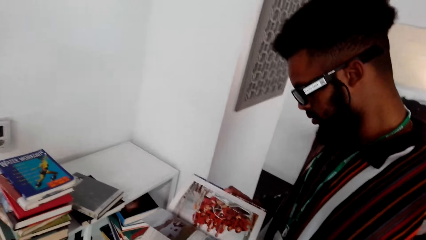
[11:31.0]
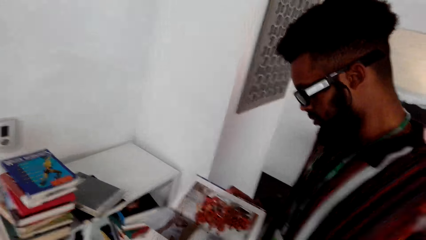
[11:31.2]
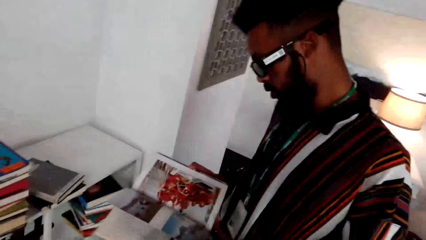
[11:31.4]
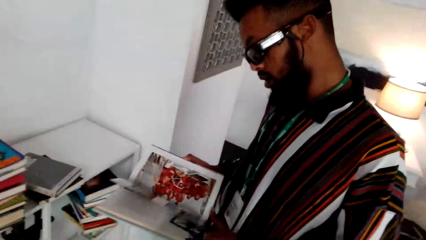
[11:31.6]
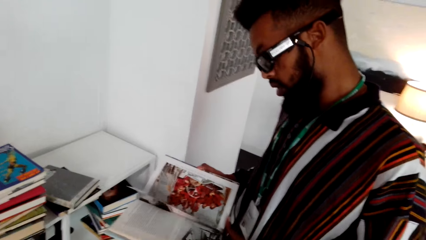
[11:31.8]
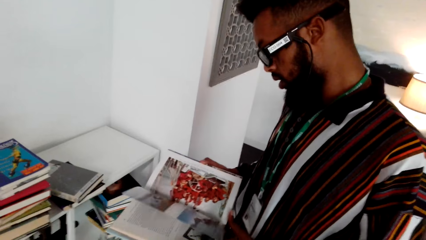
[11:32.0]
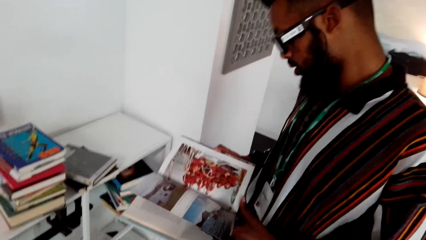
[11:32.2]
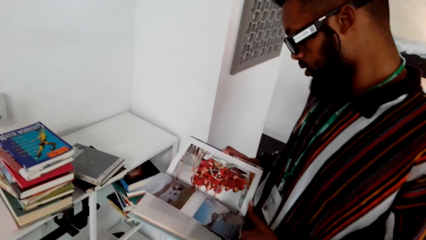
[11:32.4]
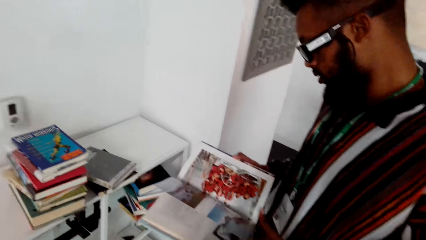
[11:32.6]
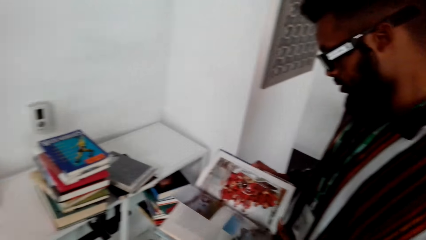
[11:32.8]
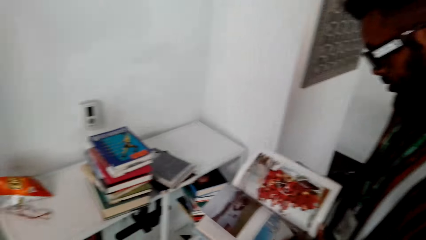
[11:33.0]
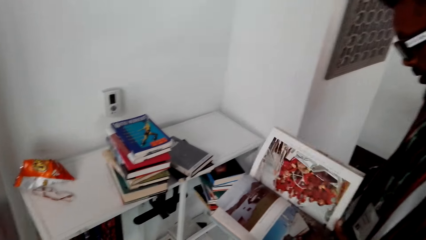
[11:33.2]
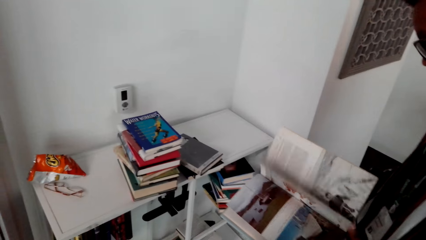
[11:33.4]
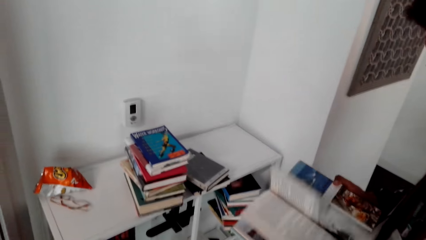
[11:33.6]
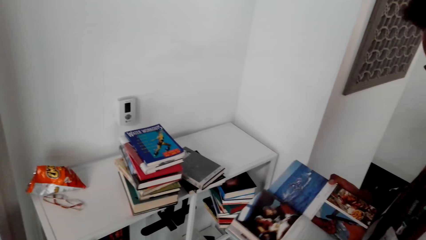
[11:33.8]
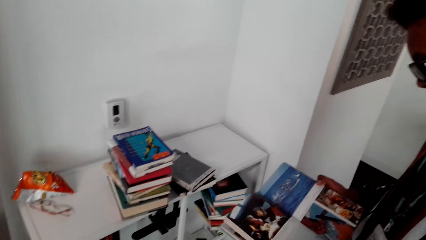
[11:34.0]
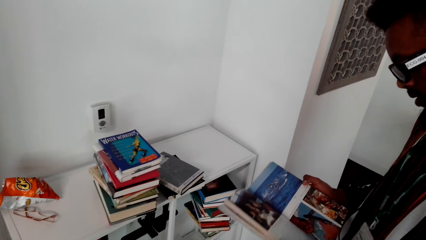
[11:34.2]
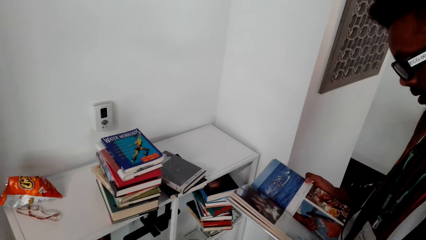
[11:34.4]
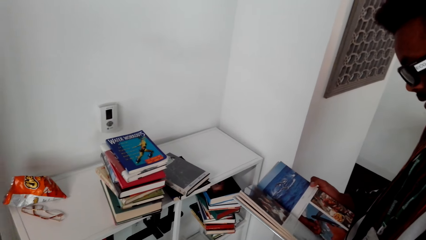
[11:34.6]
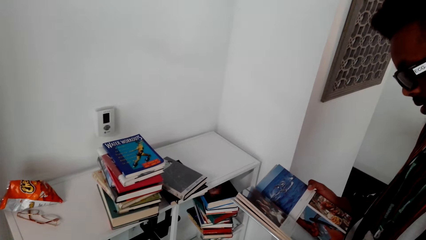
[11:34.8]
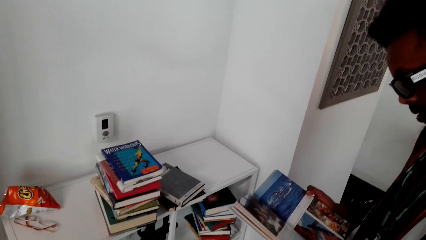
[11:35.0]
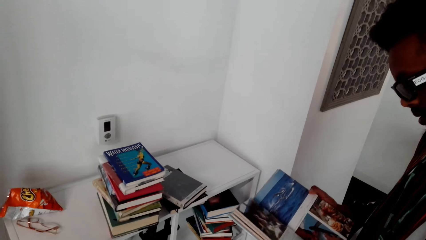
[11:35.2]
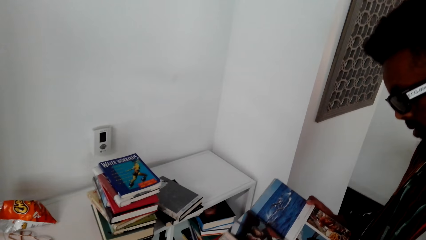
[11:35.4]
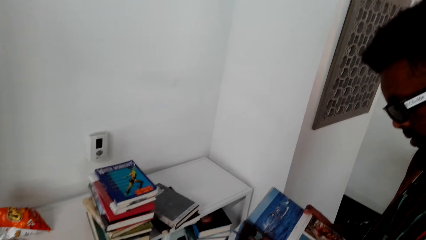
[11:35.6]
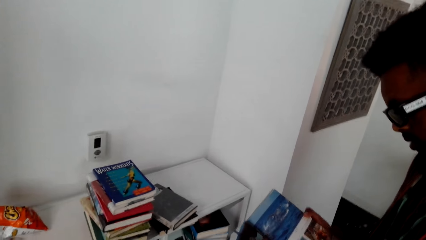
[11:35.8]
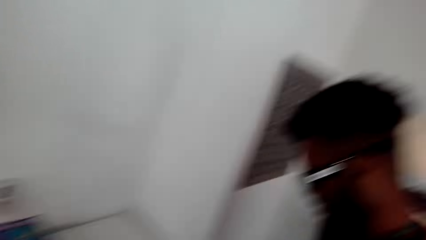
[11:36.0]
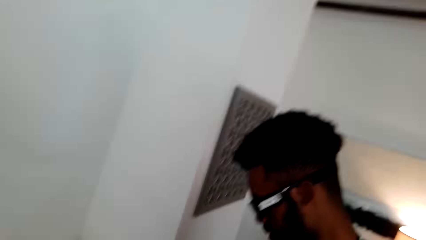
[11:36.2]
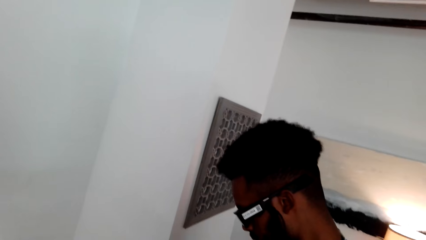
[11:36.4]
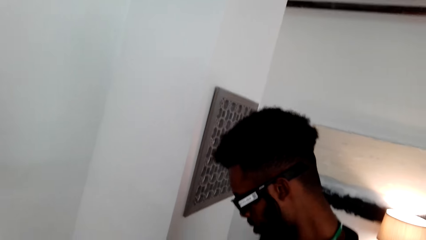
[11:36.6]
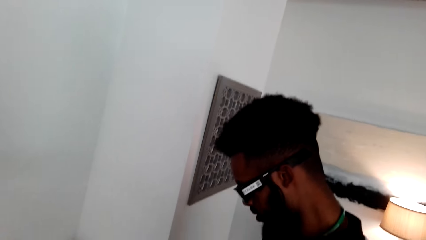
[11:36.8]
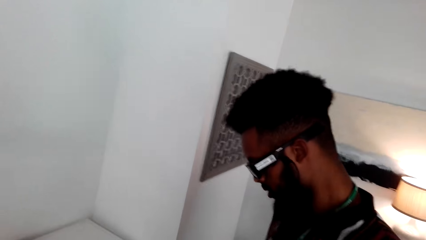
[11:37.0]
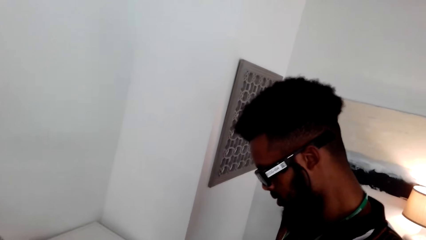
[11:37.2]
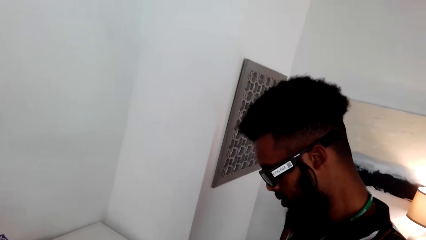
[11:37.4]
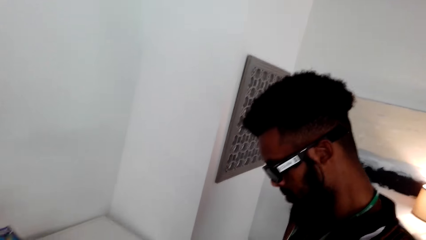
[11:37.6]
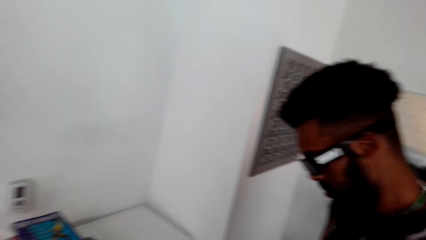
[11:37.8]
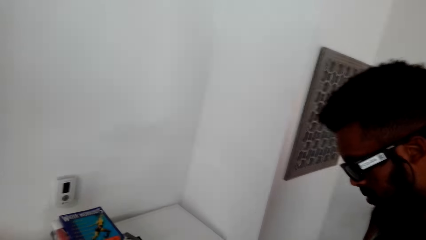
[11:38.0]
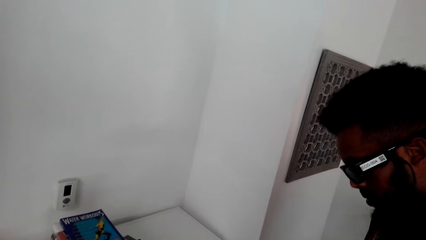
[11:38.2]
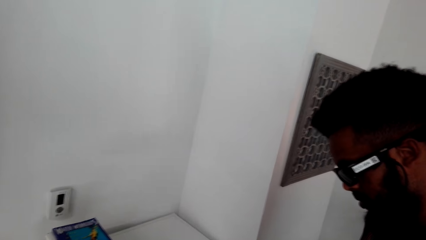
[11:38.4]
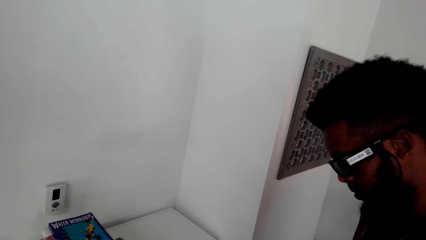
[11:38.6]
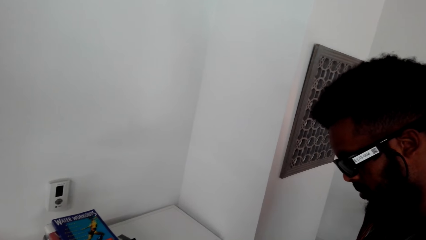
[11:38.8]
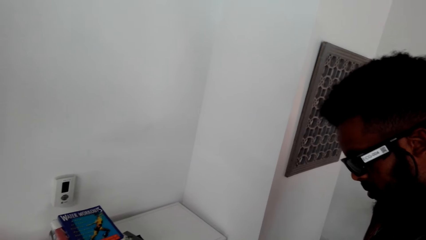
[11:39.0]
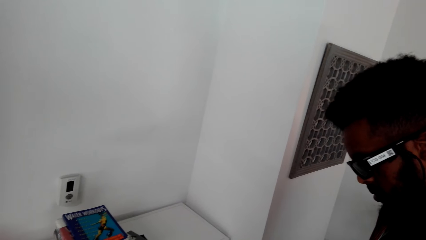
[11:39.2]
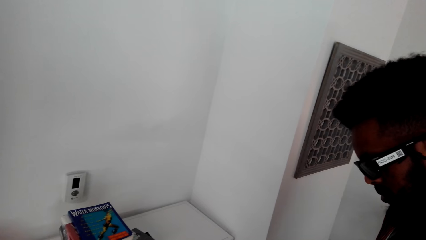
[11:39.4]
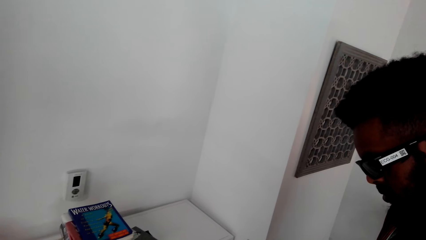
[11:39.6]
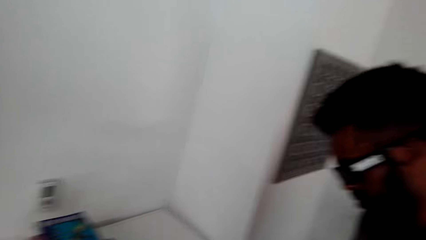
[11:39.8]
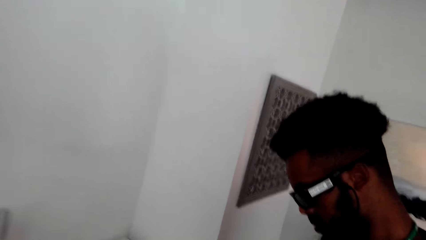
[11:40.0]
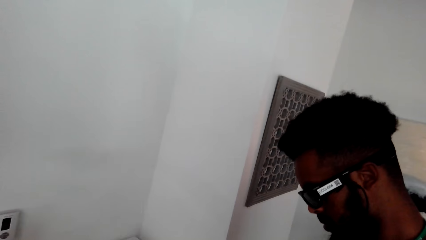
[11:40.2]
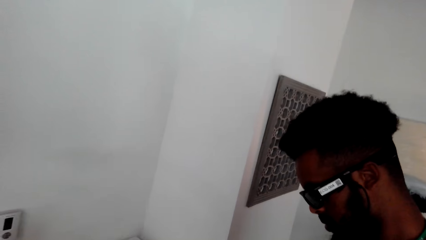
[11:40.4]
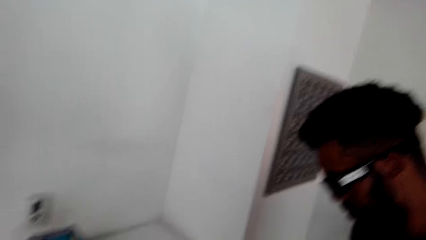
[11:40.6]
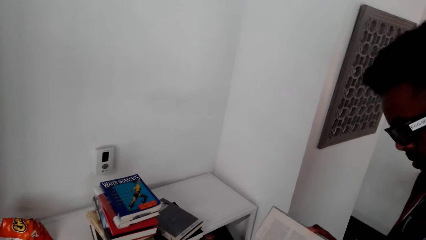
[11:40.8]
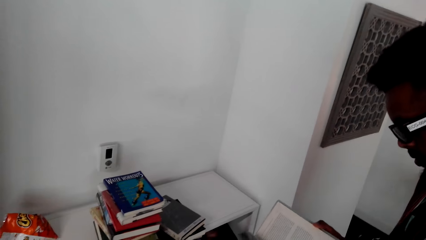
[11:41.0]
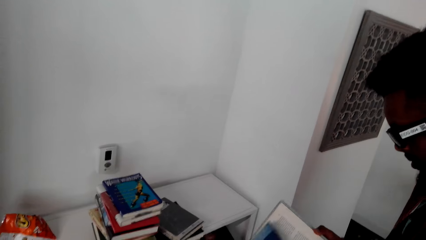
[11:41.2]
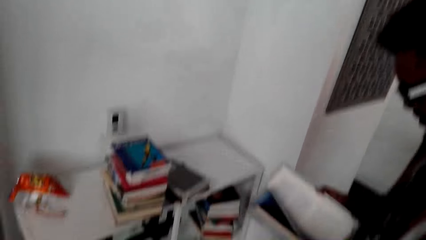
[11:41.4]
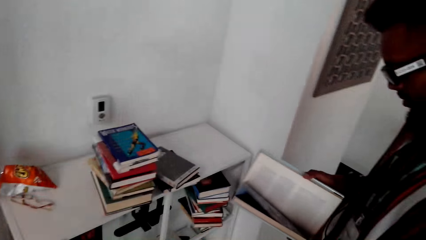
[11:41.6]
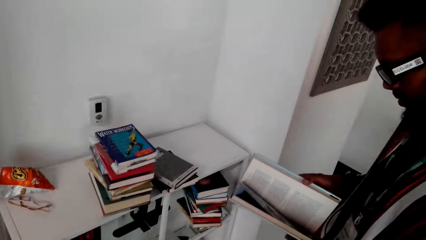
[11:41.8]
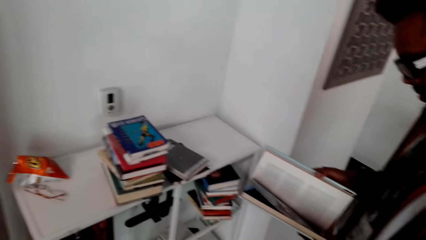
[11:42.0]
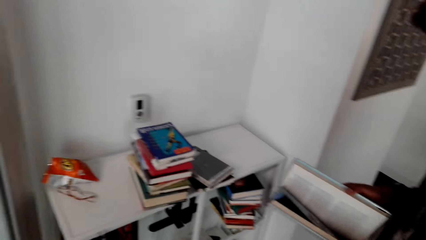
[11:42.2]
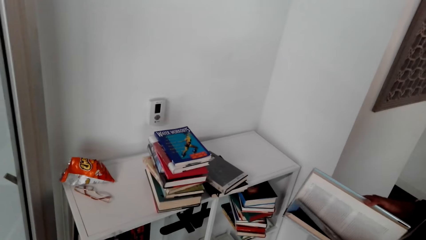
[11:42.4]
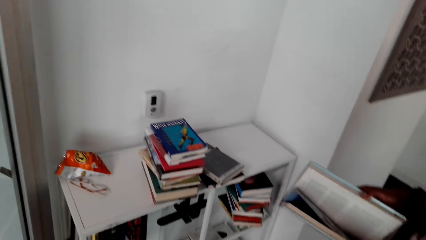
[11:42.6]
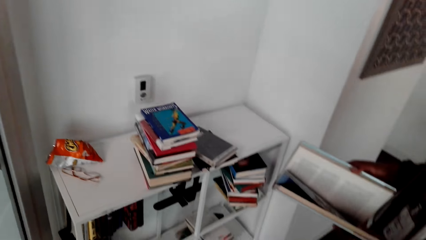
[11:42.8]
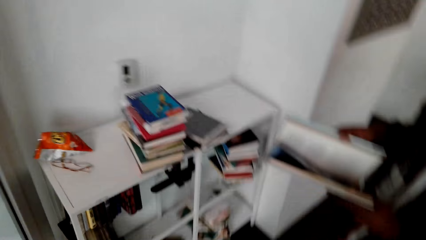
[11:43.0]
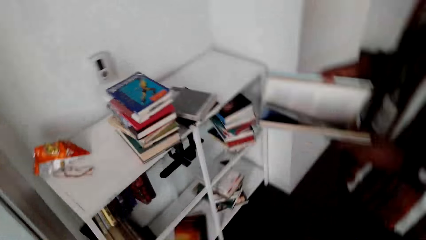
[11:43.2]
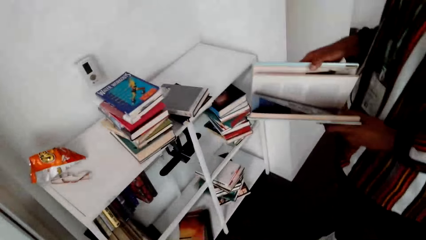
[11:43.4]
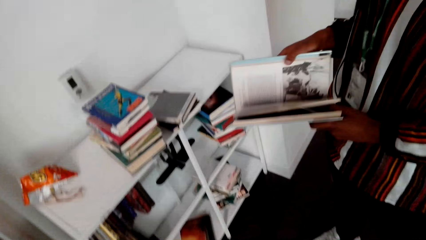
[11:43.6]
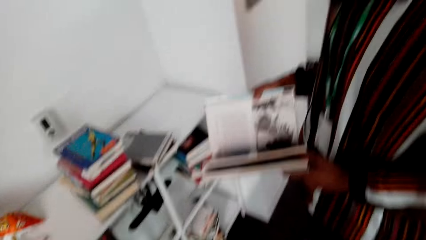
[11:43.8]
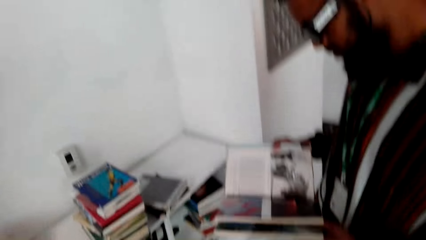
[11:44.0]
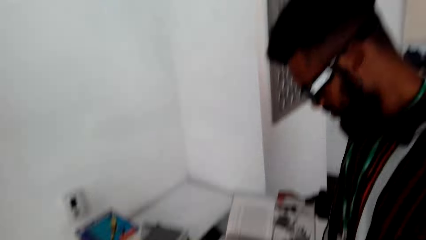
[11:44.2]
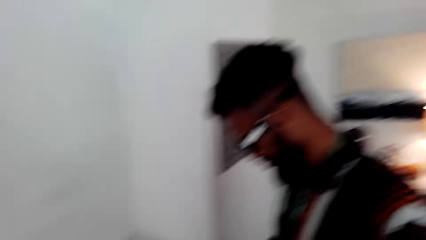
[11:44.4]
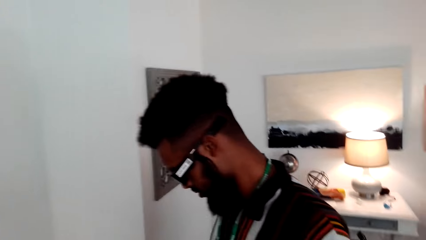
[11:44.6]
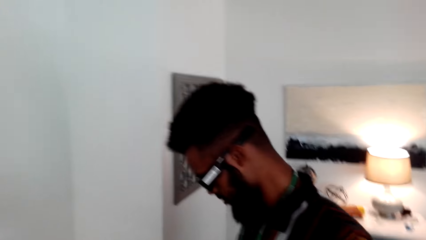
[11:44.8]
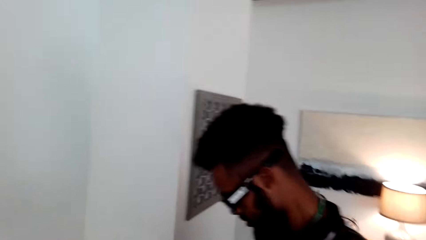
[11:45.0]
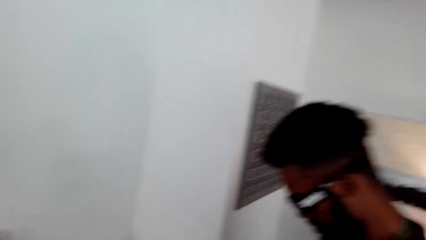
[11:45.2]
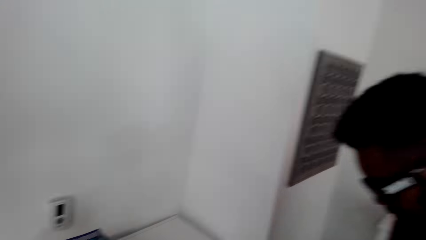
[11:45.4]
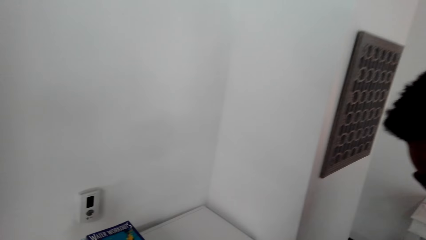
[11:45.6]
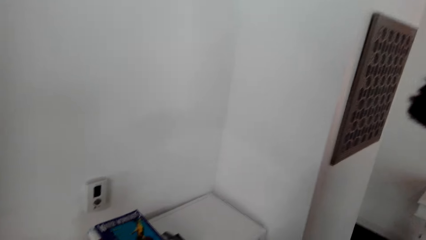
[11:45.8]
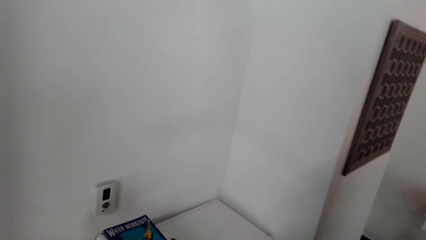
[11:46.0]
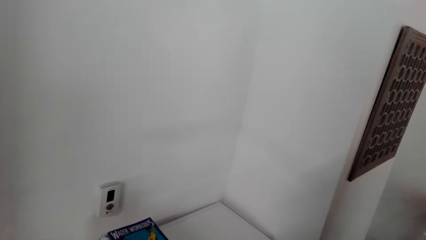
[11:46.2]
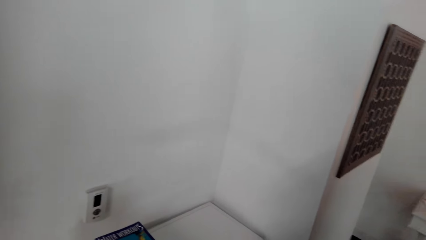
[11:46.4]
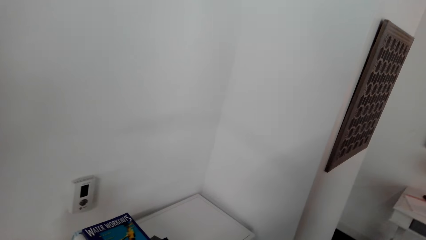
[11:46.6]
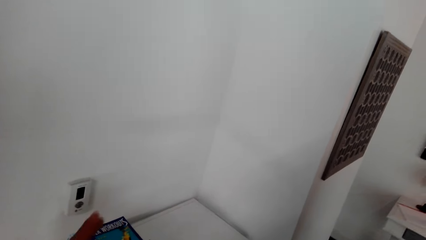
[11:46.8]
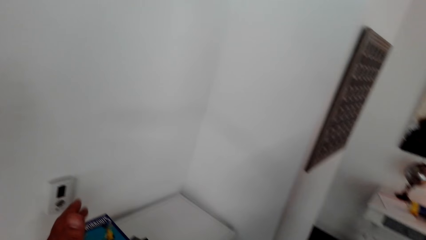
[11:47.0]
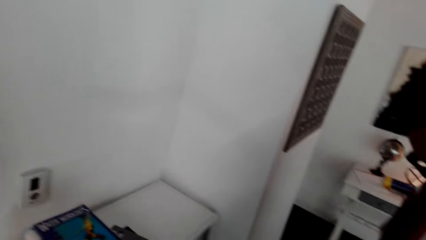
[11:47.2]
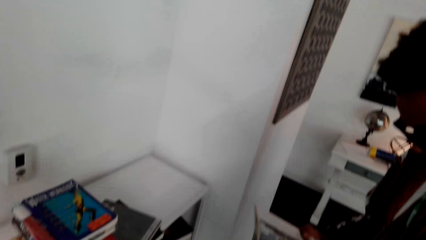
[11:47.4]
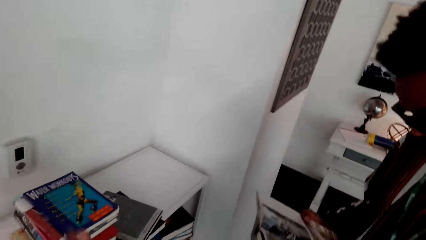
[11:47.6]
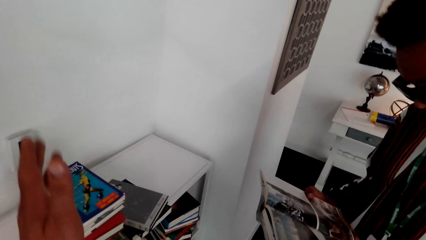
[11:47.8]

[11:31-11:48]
A man flips through pages. The man touches the book and speaks. The camera wearer watches the background.
